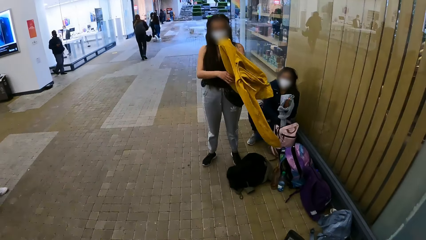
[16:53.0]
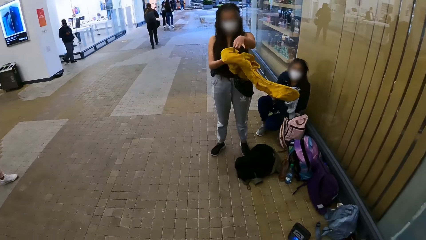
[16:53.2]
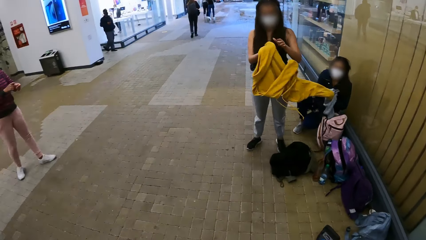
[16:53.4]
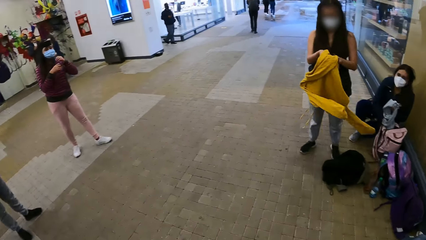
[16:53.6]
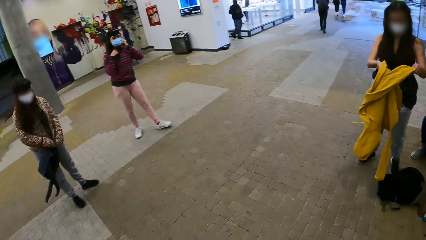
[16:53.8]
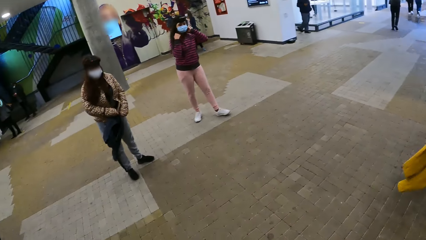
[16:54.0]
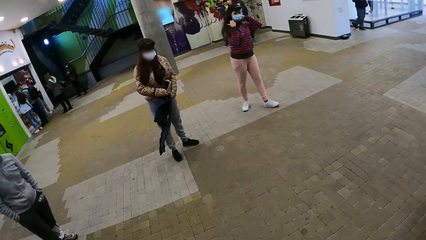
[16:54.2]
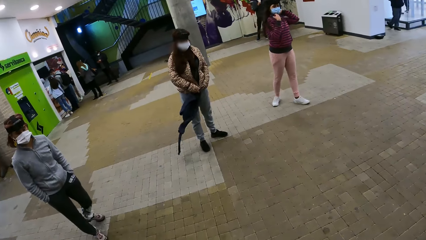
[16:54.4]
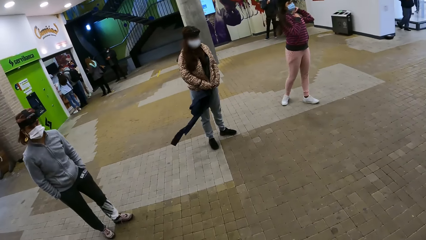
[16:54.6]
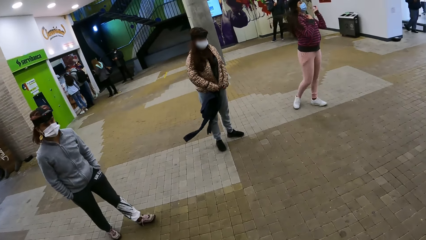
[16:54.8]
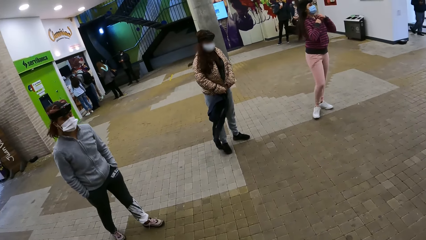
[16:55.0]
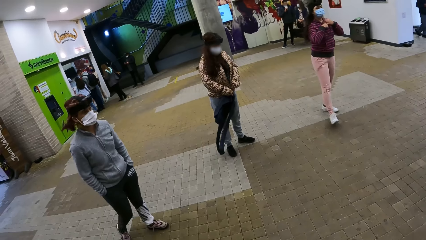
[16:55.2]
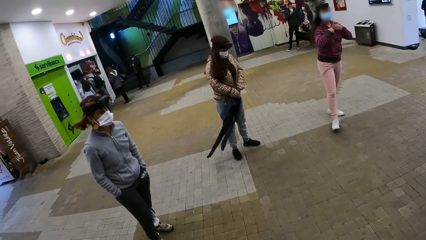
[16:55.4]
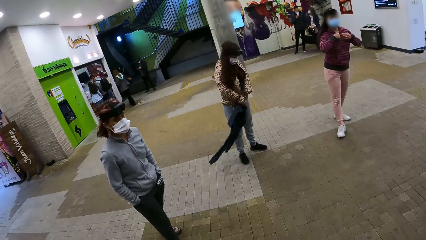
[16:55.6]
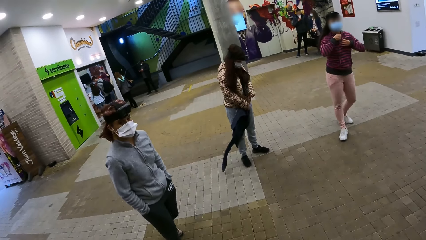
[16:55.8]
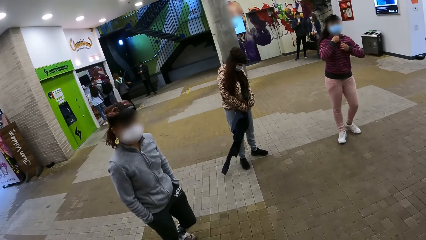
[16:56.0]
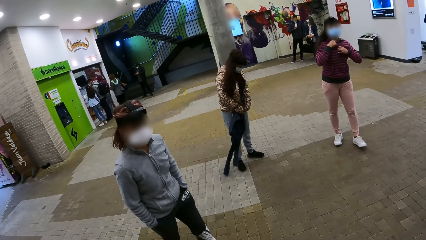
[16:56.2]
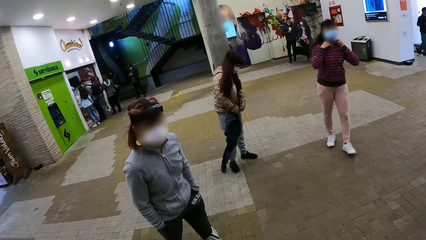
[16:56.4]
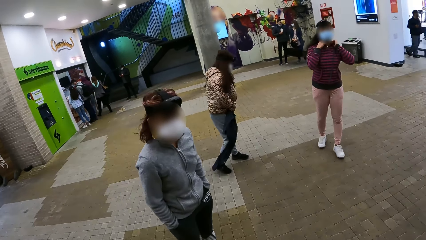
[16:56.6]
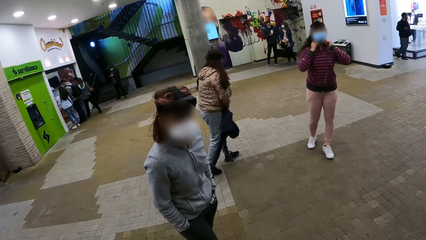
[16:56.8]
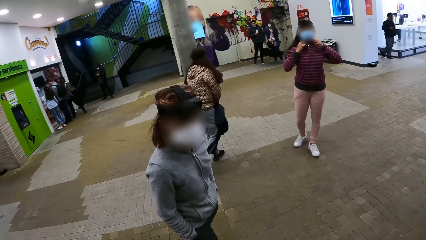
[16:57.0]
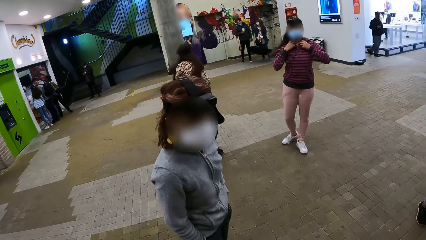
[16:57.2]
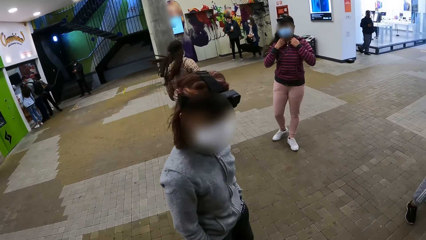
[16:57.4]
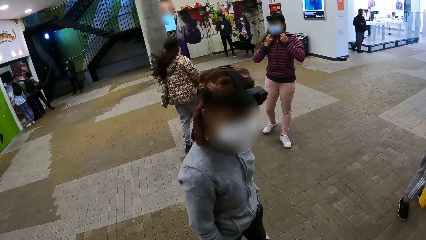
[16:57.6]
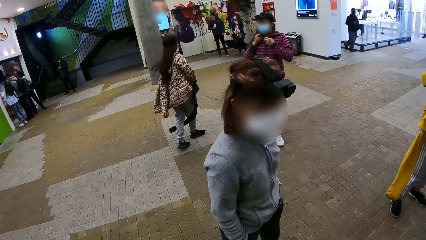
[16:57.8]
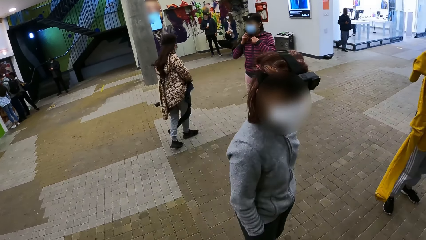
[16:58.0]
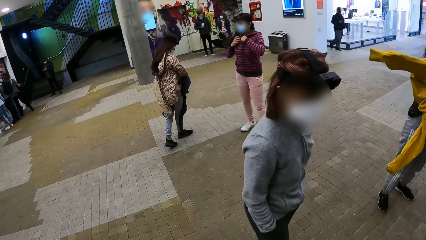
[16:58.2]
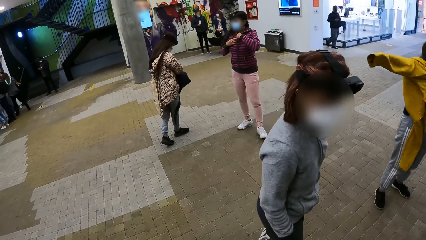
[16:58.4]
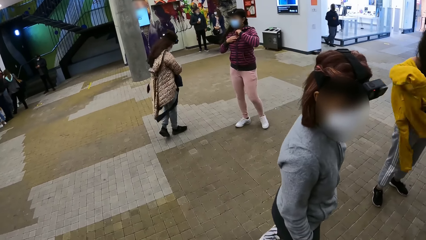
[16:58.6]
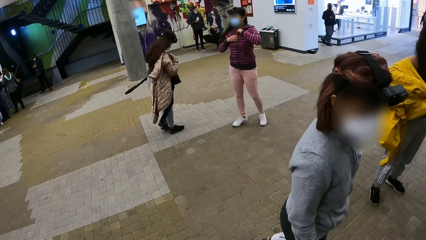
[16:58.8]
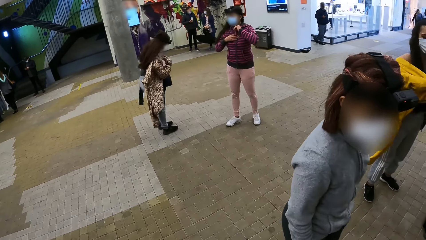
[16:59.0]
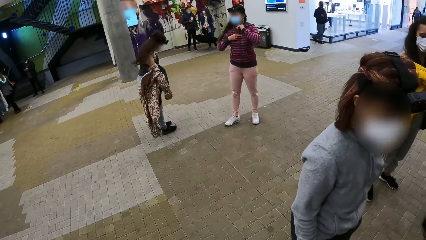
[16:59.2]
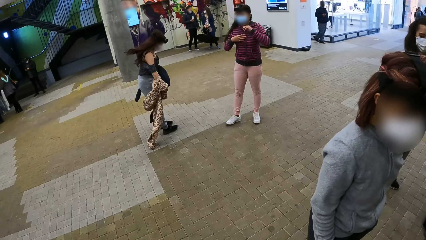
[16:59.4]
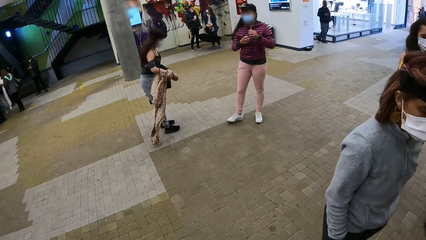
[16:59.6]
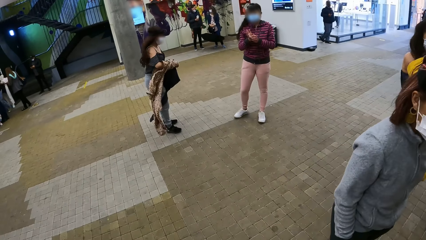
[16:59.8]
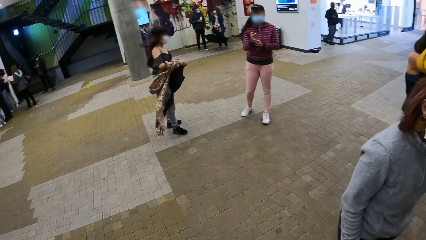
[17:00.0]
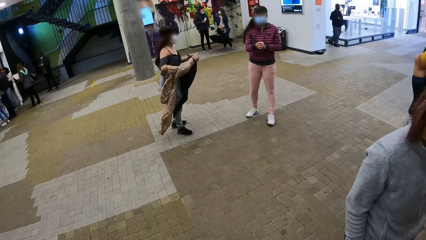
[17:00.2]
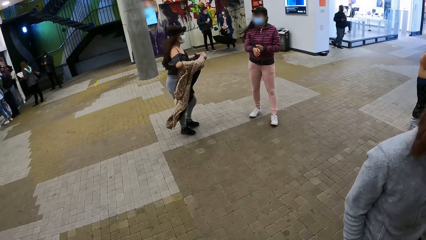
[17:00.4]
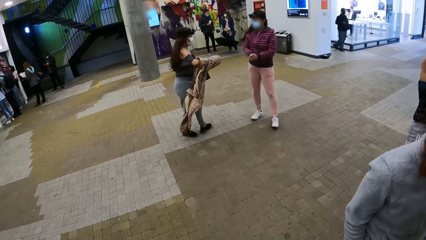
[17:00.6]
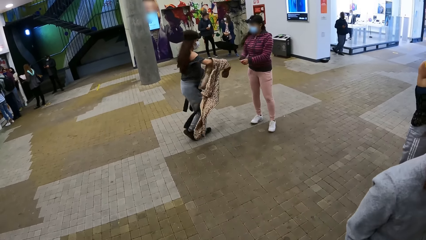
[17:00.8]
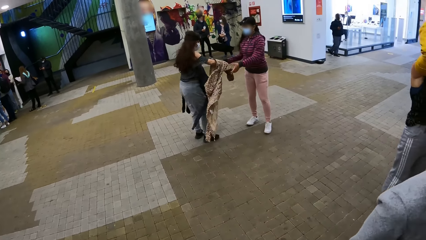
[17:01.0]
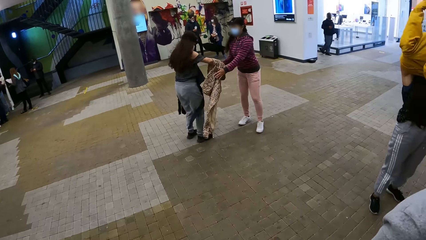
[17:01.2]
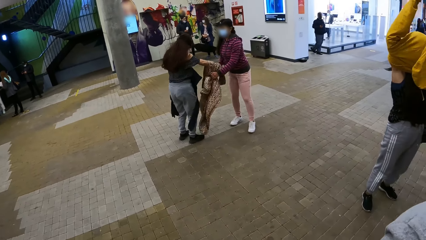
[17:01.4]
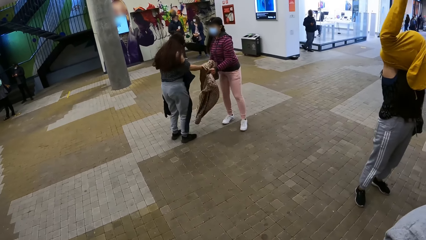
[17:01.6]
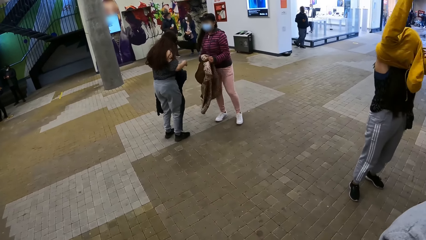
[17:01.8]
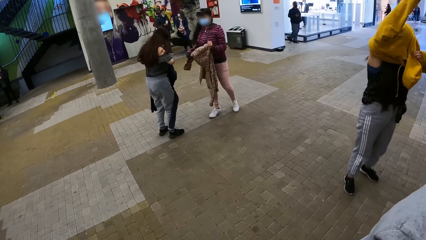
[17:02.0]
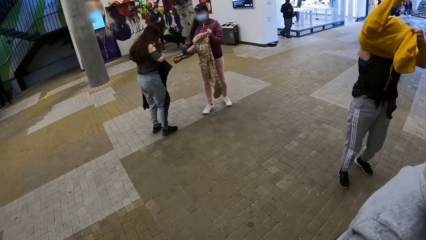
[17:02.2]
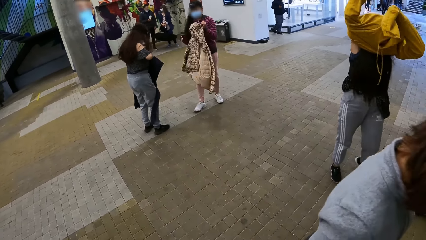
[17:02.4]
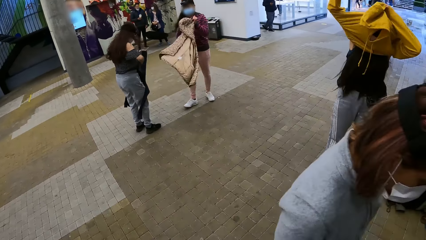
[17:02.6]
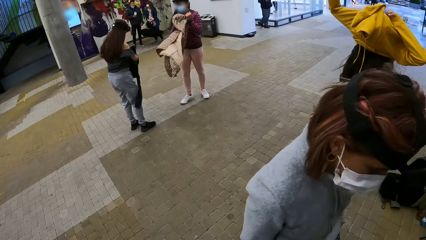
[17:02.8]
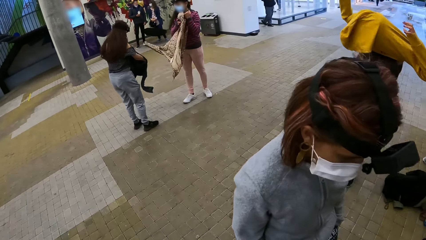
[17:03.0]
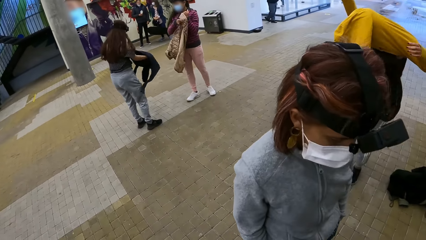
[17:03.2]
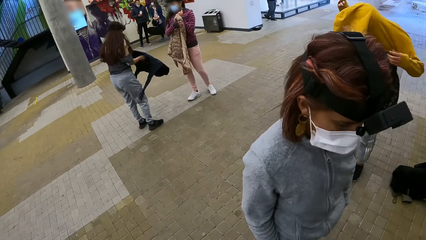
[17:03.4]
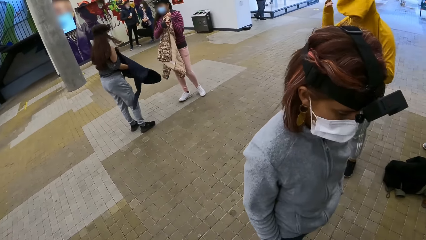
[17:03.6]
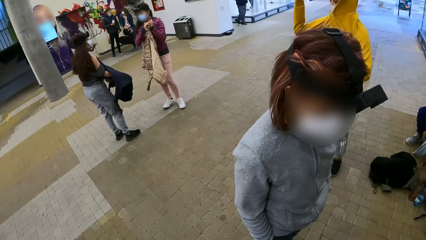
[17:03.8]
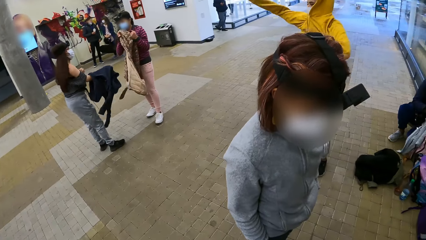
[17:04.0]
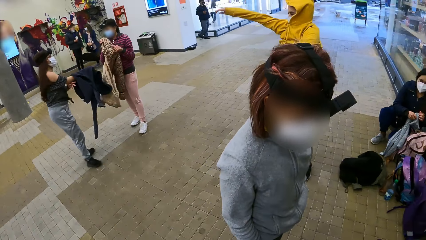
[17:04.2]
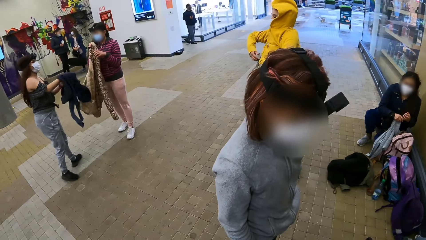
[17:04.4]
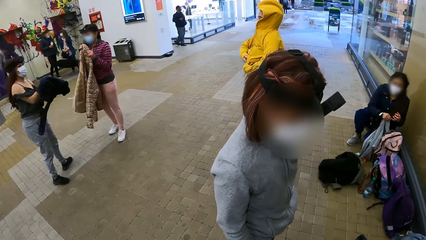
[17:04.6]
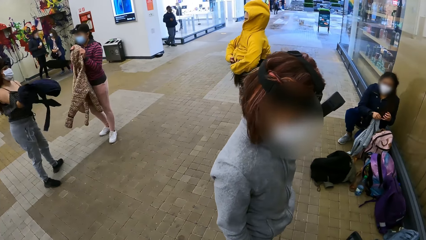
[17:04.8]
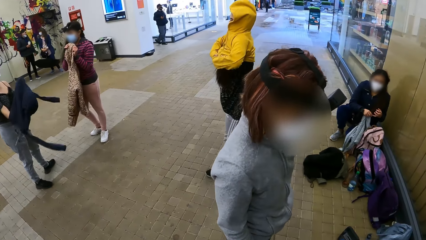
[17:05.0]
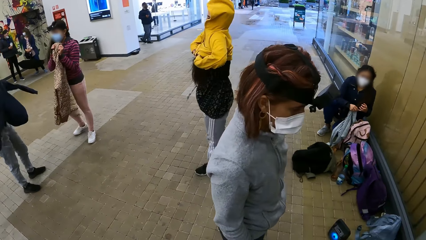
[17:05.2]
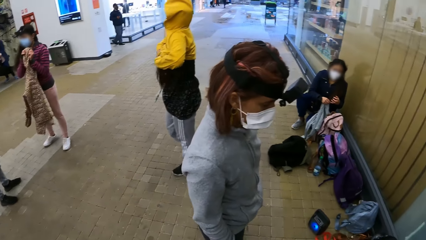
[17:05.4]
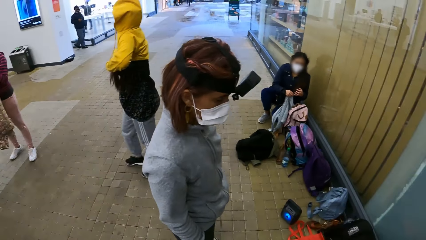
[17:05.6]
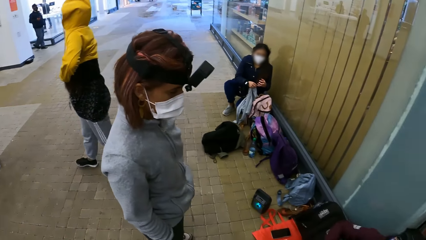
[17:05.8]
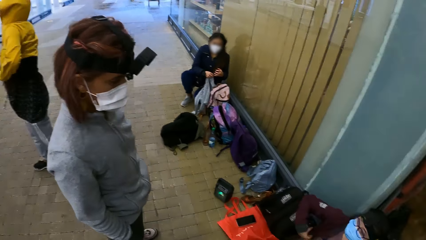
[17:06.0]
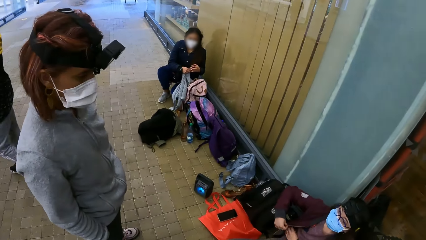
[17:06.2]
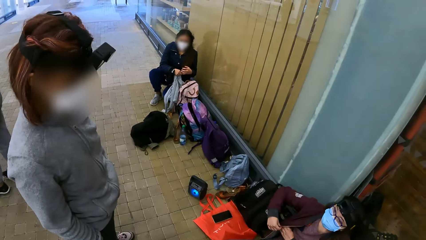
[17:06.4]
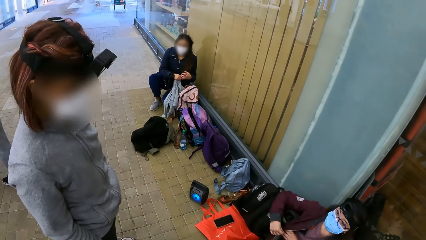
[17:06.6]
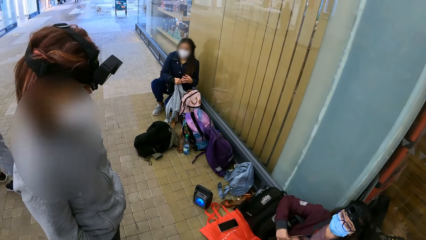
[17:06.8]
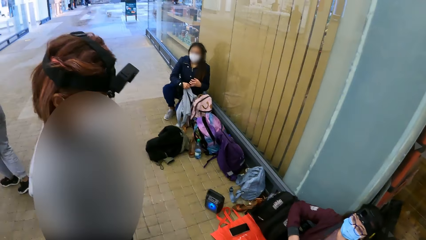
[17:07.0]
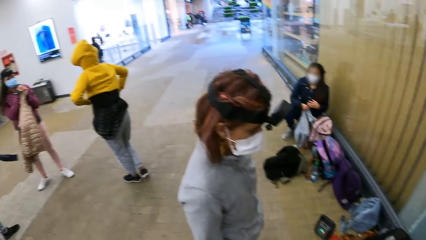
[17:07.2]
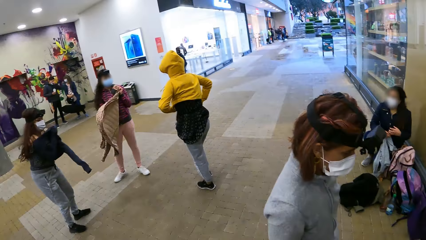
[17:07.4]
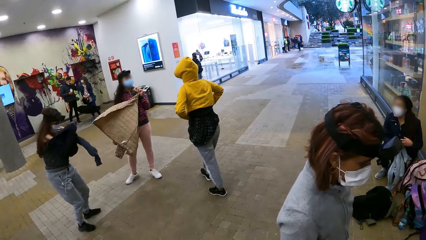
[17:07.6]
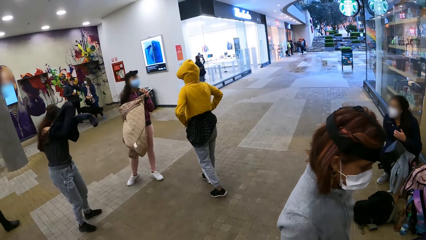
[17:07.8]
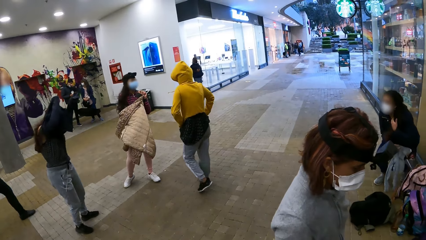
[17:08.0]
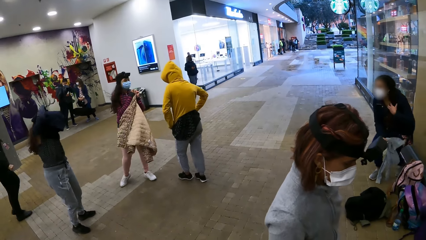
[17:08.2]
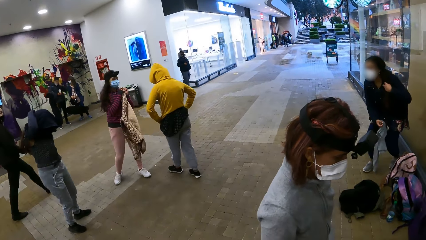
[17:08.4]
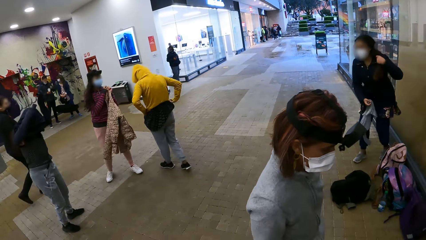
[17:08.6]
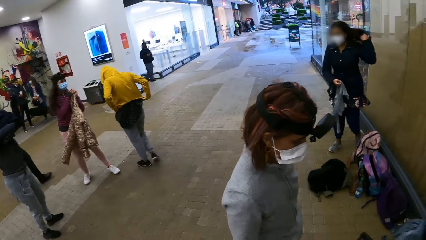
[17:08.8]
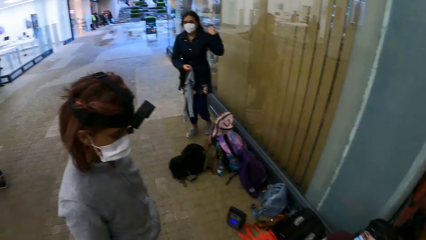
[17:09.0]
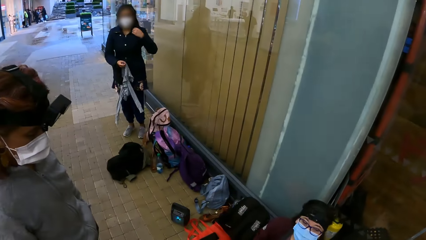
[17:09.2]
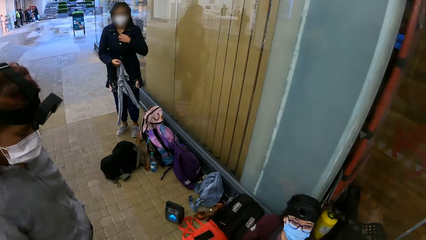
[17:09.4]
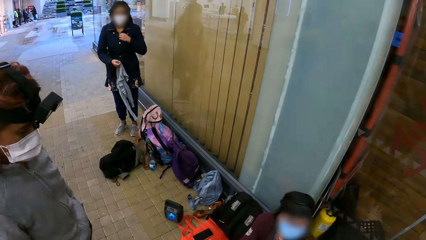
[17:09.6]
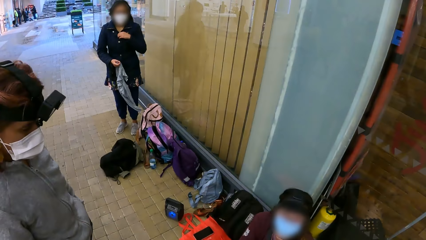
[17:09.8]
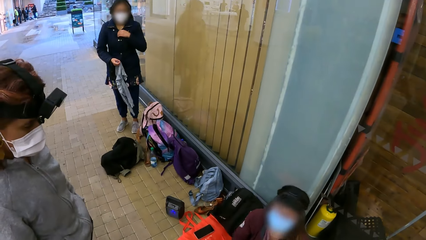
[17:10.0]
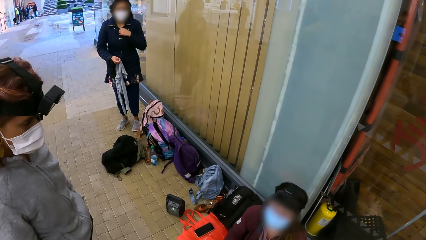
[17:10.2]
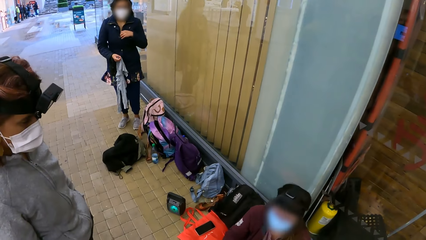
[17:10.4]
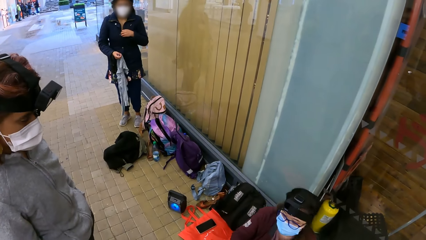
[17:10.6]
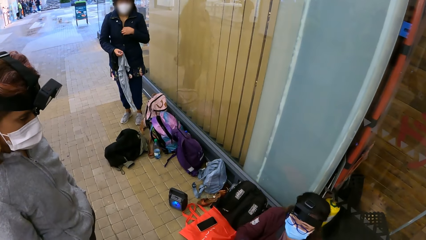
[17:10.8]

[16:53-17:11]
A person walks on the floor. Another person zips her jacket. Another person removes her jacket. Another person wears the sweater. The second person takes the jacket from the third person. The fourth person walks on the floor. The camera wearer looks around.
